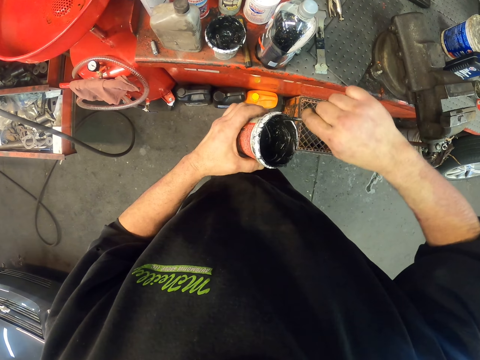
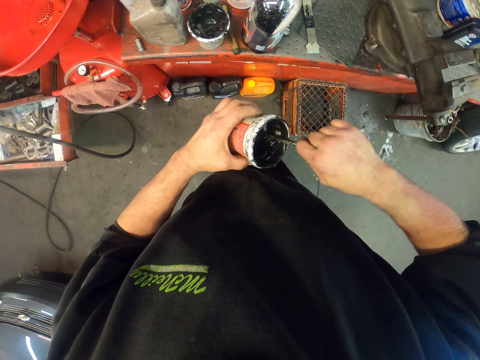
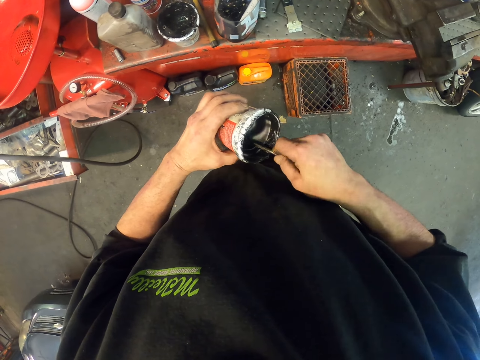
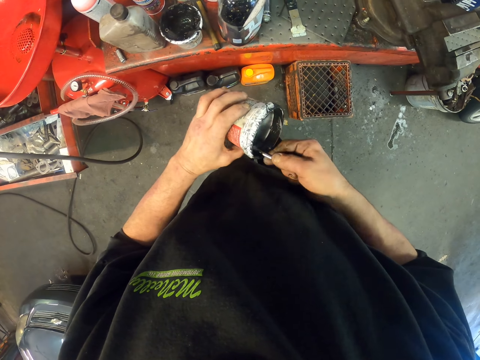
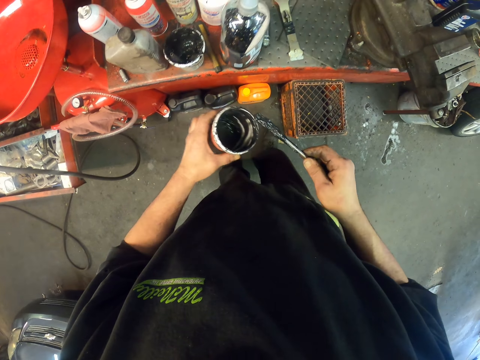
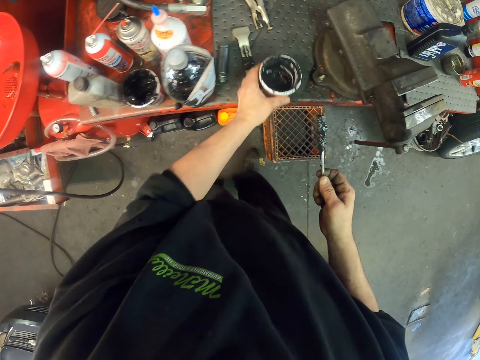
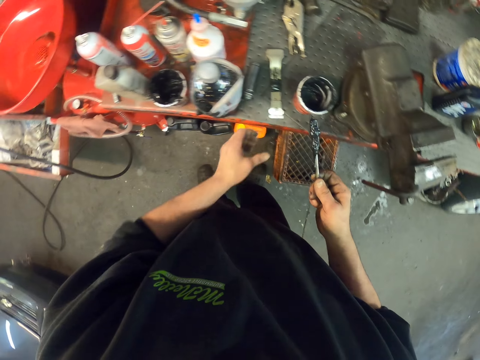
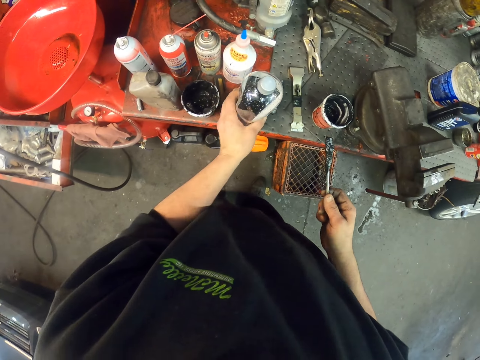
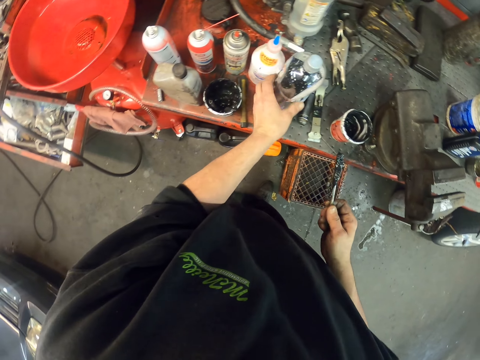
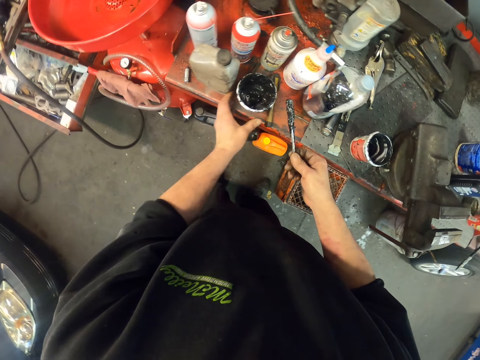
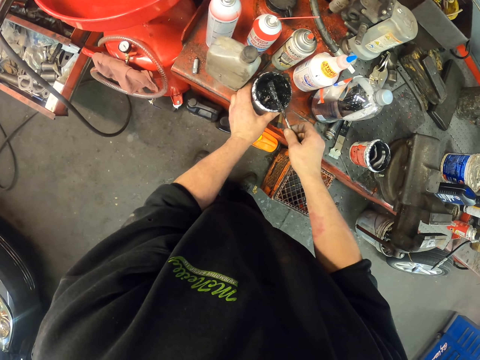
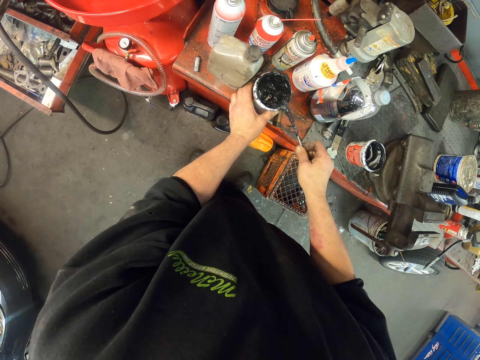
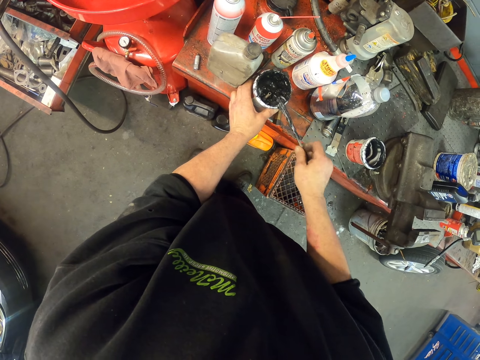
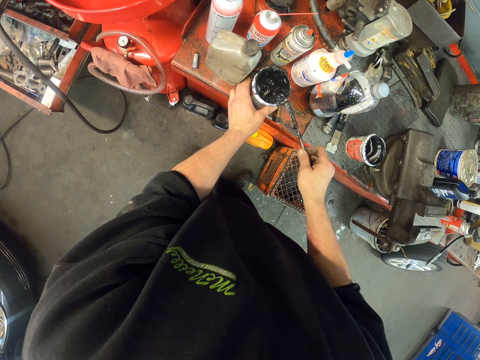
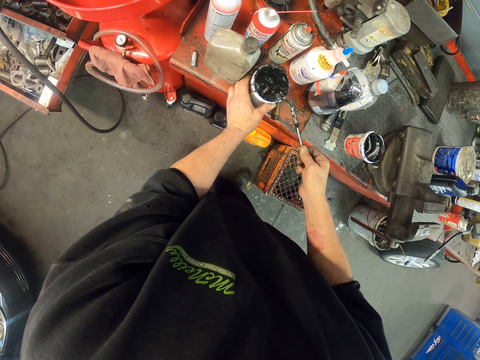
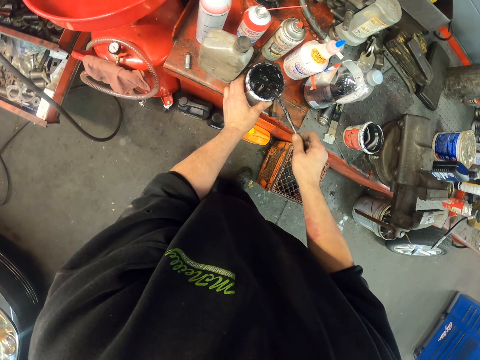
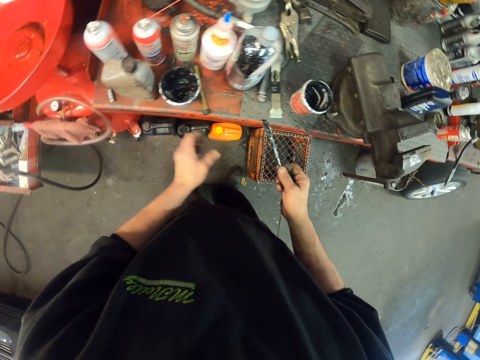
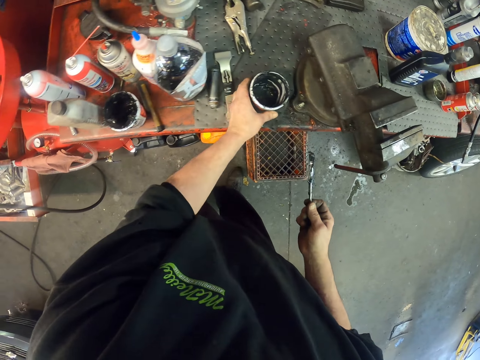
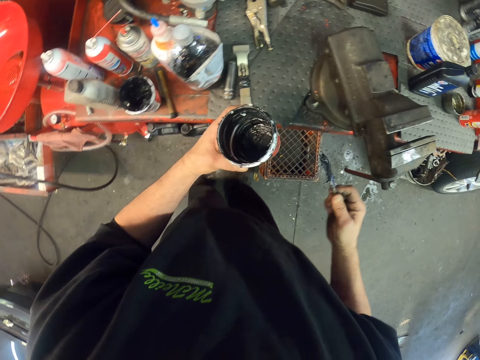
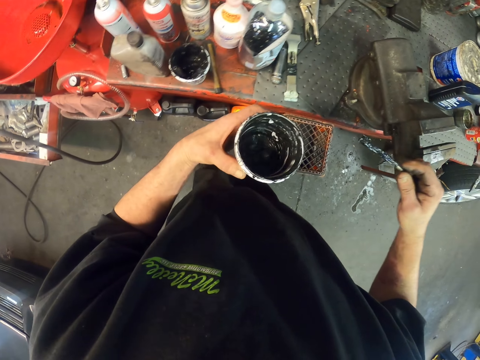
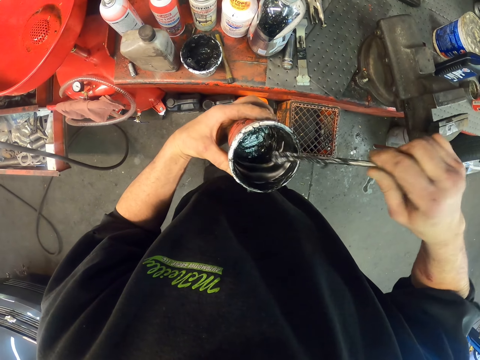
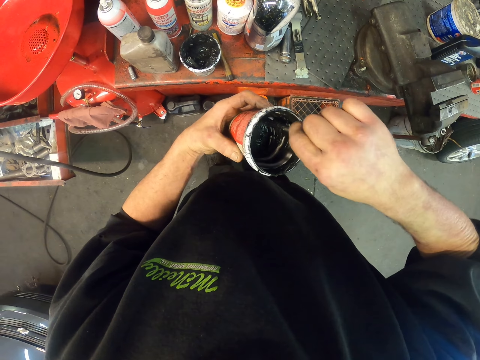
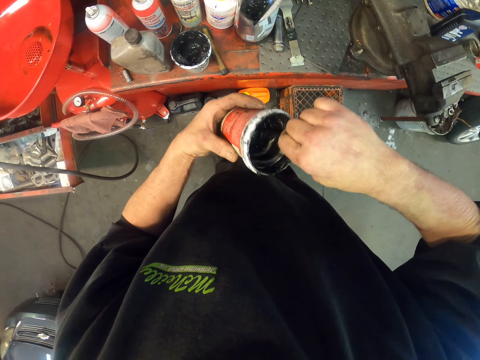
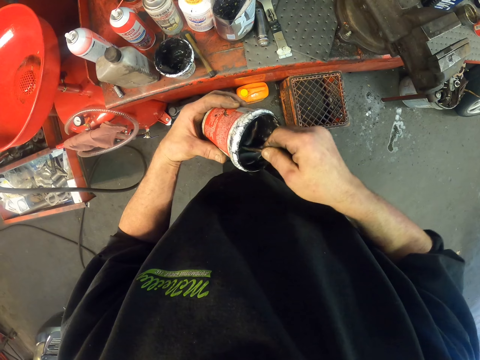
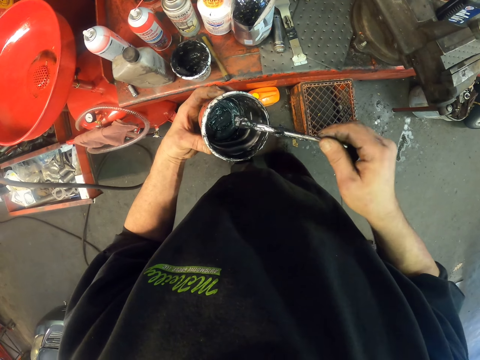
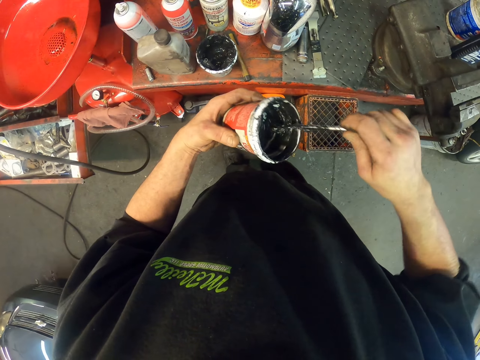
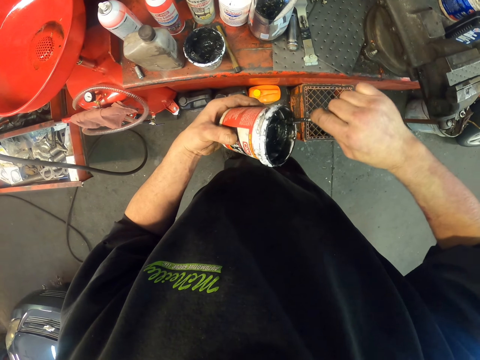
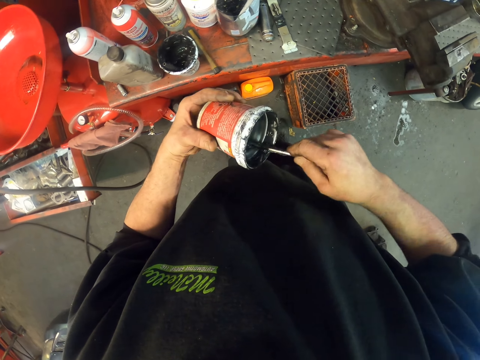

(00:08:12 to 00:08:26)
The camera wearer scoops oil from the tin. They put the tin on the table, move a bottle on the table, and apply oil on the tin. They pick the tin from the table. They pick grease with a brush. They scoop oil from the tin.

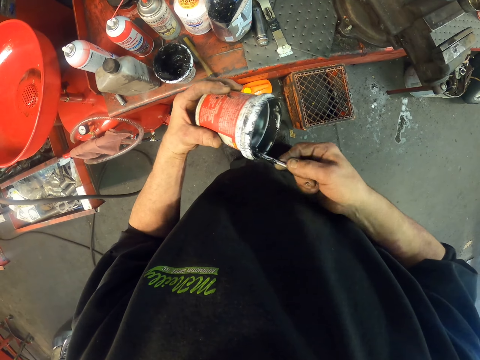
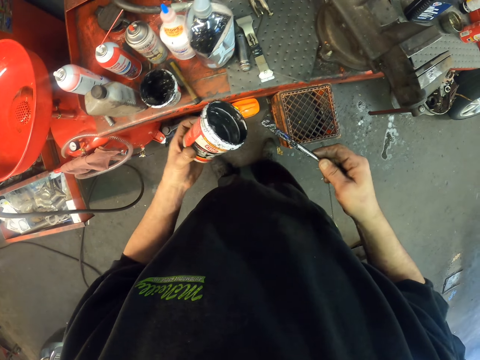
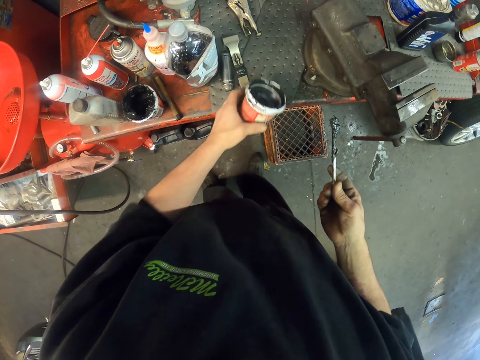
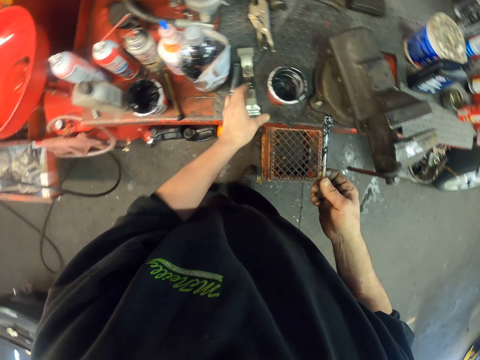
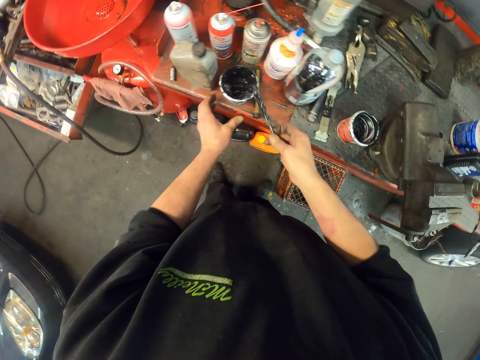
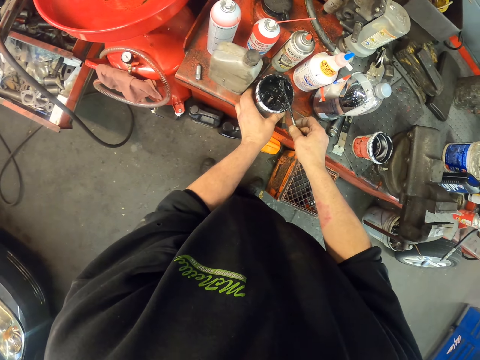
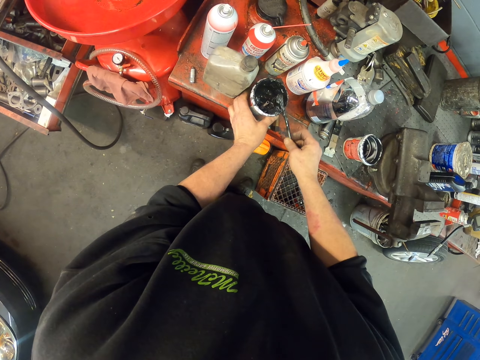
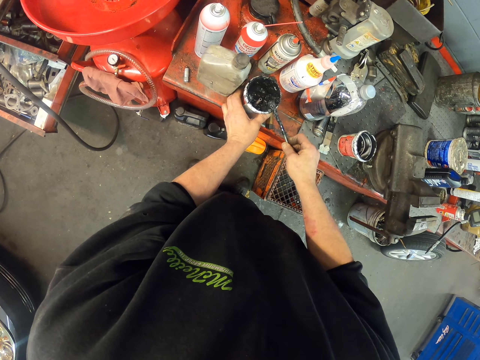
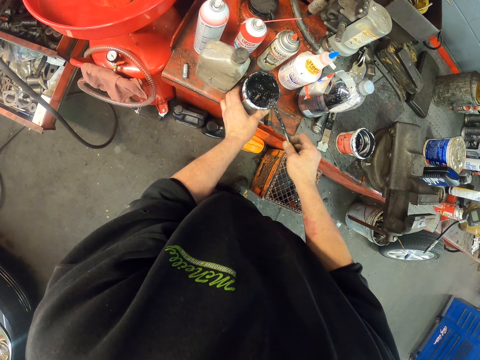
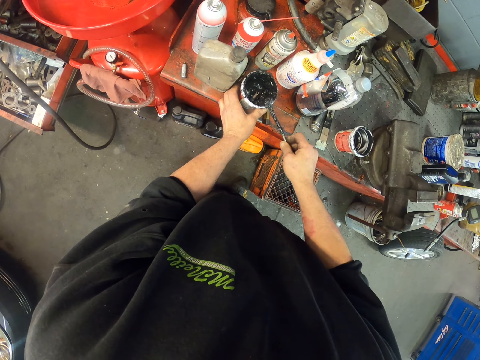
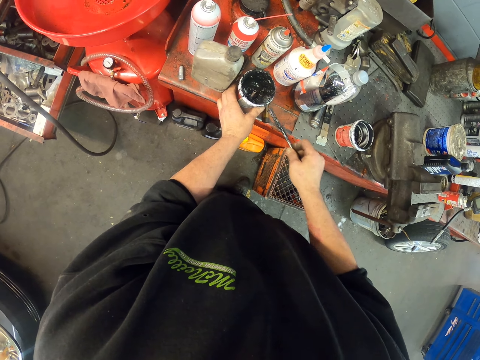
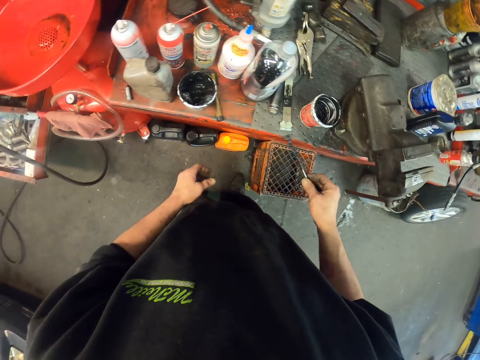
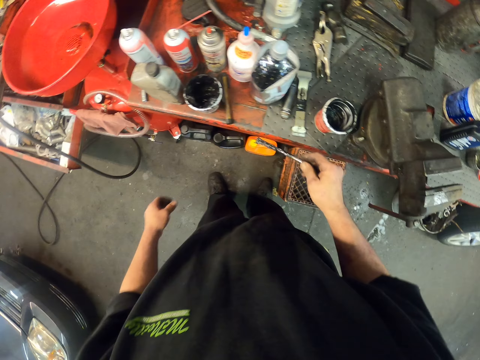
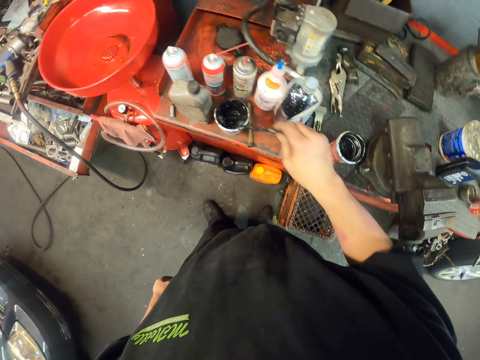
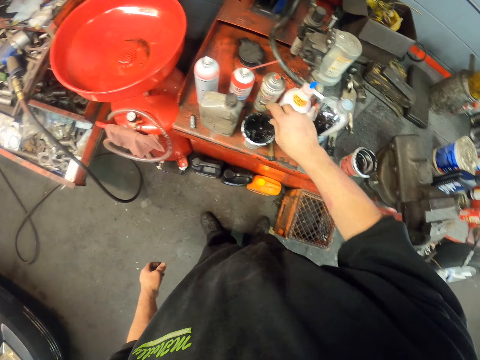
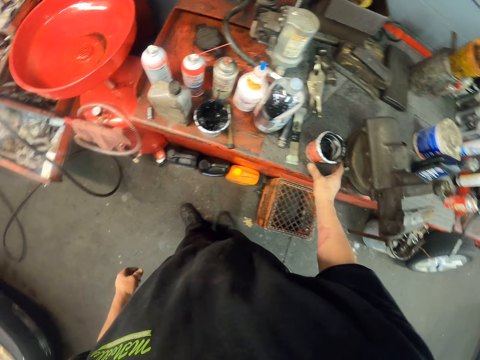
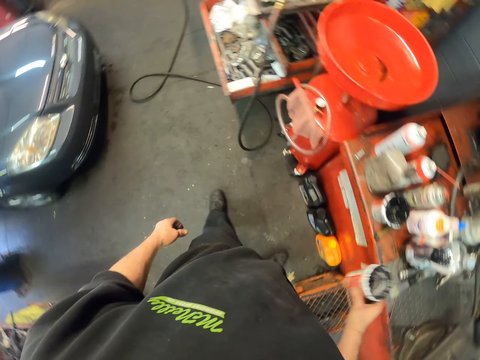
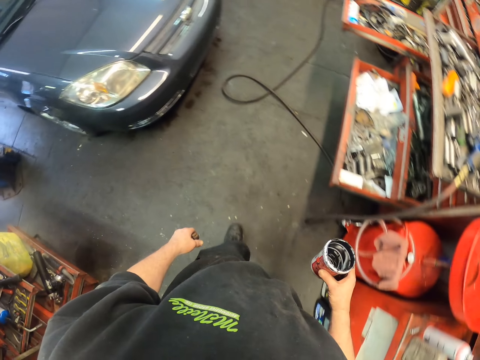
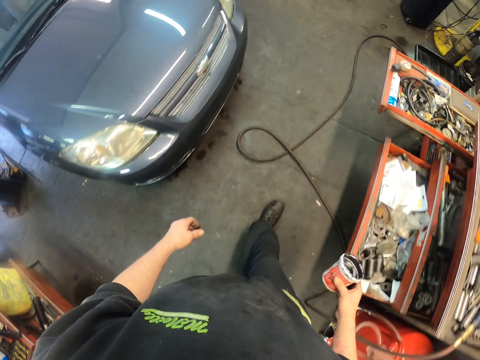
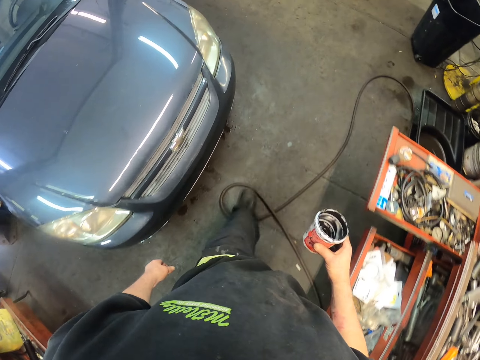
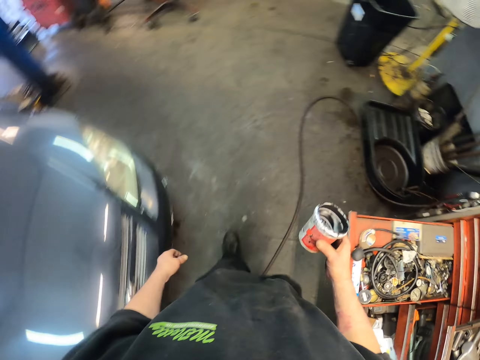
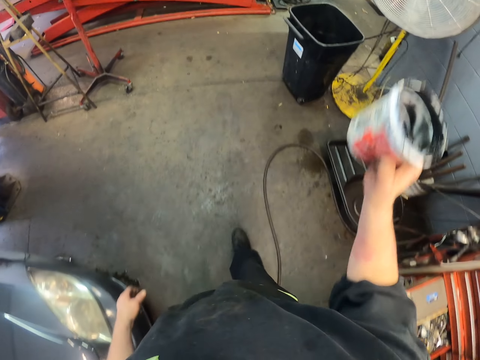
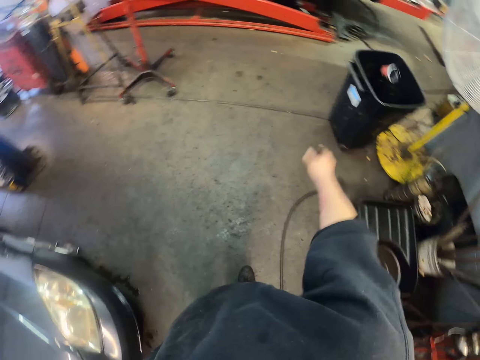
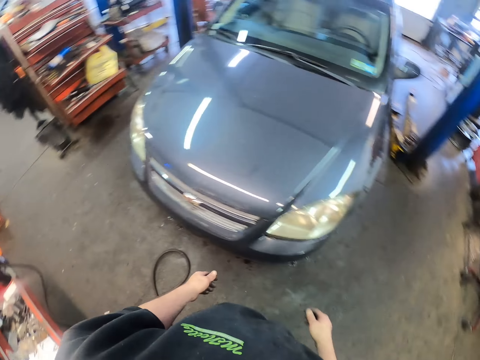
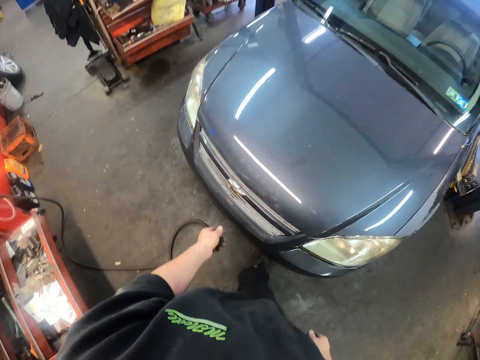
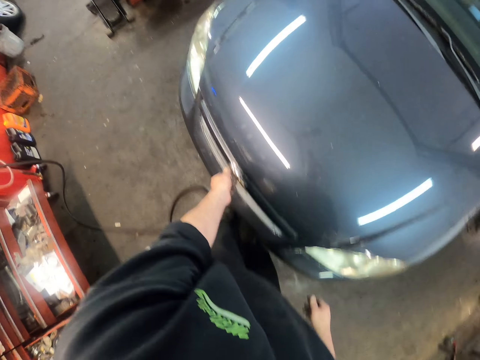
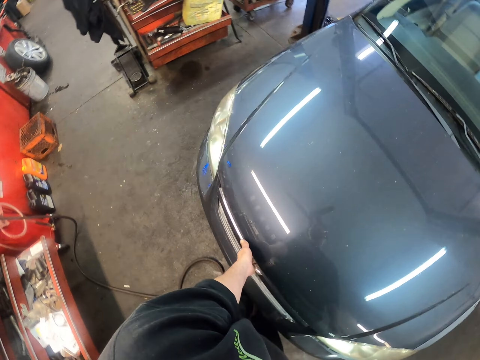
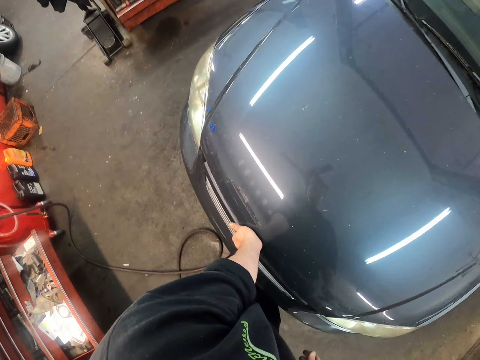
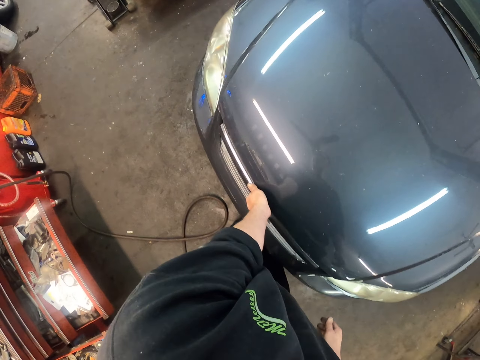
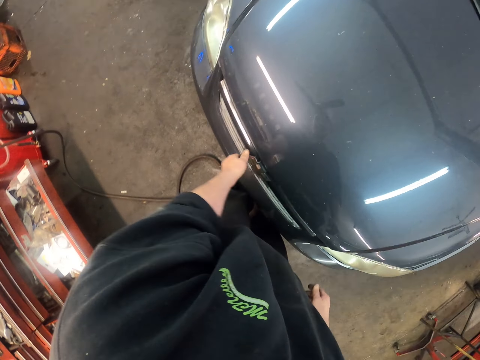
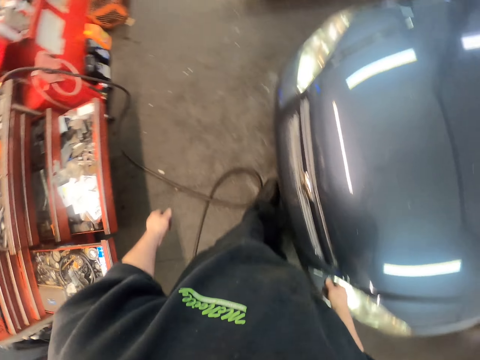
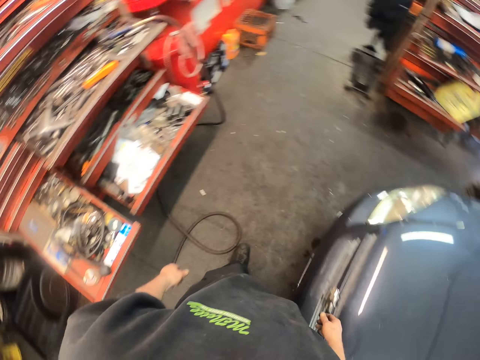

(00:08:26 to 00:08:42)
The camera wearer puts the tin or grease can on the table. They transfer the grease in another grease can. They apply oil on the tin. They put the brush in the tin. They pick the tin from the table. They walk in the workshop. They throw the tin in the bin. They touch the car bonnet. They open the bonnet.
